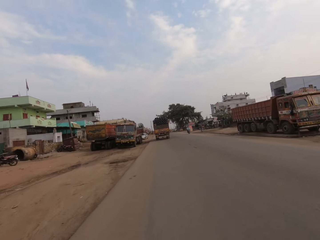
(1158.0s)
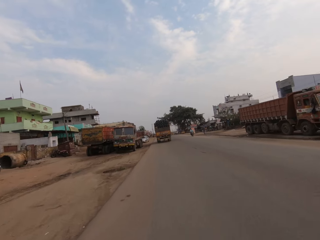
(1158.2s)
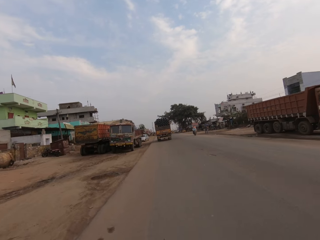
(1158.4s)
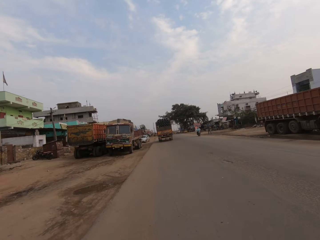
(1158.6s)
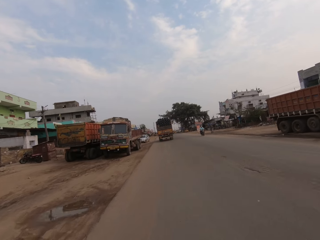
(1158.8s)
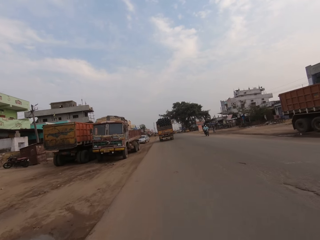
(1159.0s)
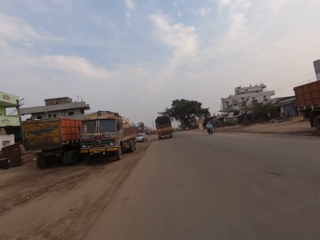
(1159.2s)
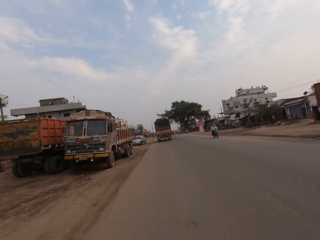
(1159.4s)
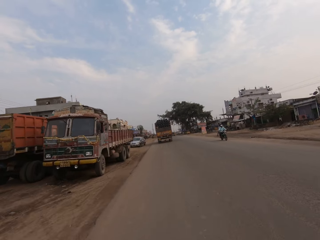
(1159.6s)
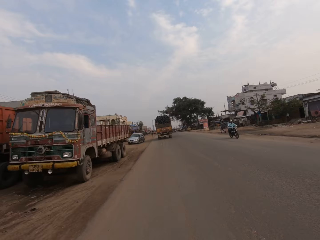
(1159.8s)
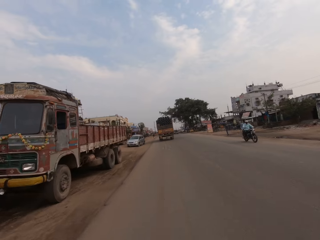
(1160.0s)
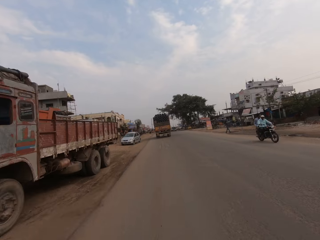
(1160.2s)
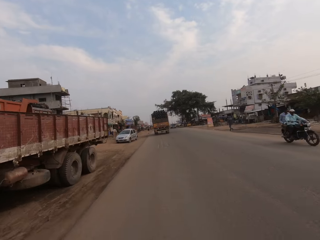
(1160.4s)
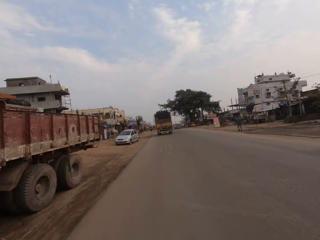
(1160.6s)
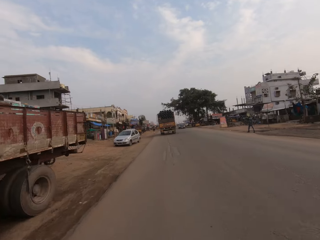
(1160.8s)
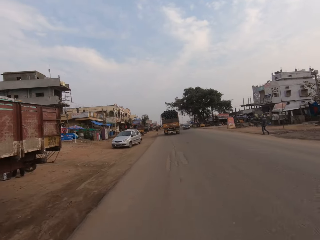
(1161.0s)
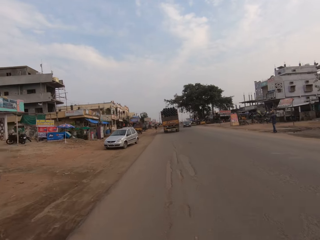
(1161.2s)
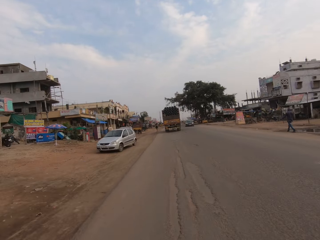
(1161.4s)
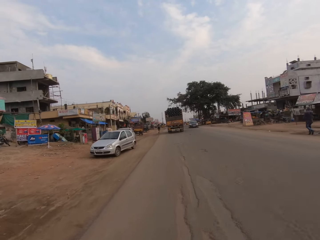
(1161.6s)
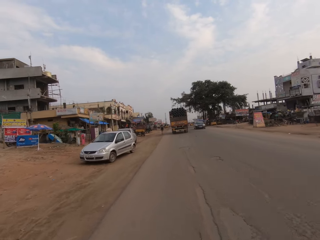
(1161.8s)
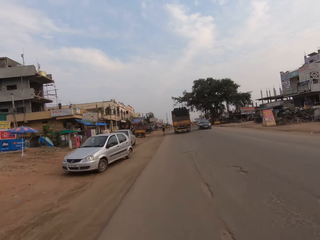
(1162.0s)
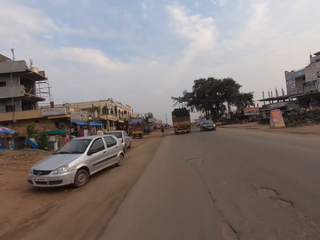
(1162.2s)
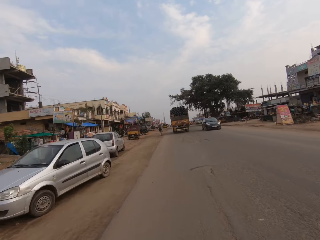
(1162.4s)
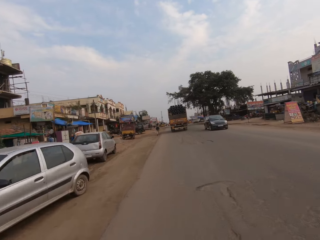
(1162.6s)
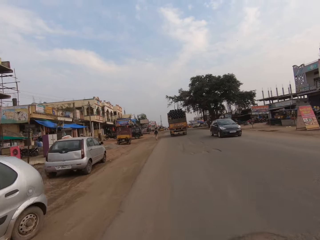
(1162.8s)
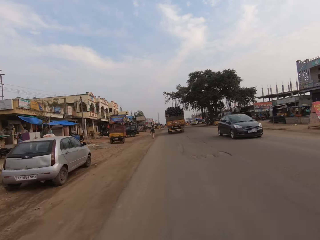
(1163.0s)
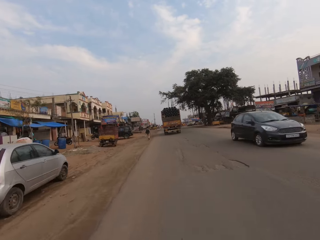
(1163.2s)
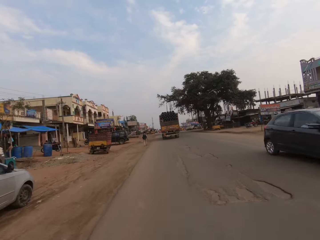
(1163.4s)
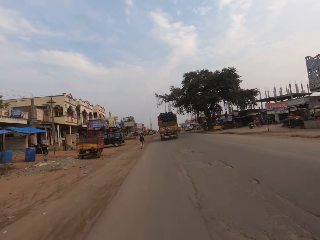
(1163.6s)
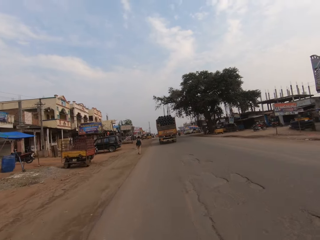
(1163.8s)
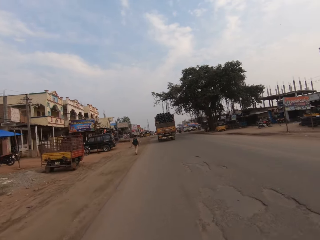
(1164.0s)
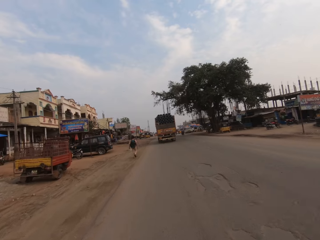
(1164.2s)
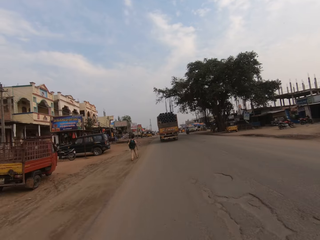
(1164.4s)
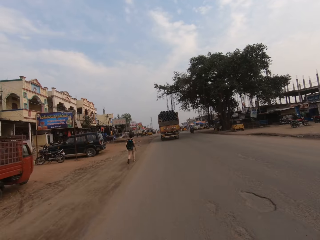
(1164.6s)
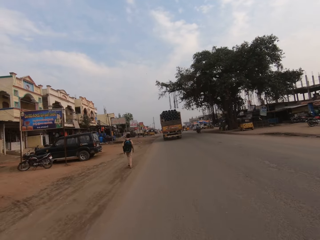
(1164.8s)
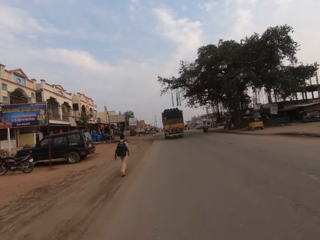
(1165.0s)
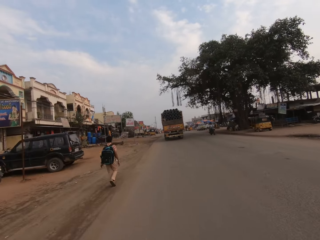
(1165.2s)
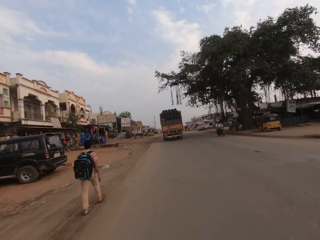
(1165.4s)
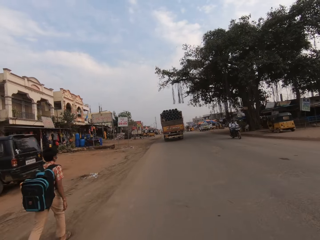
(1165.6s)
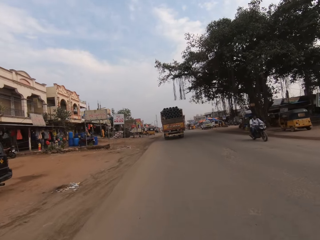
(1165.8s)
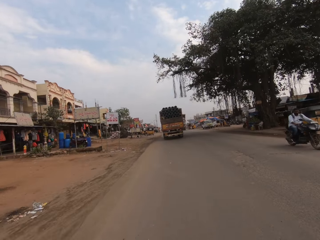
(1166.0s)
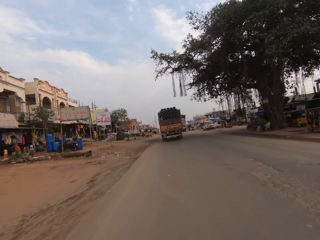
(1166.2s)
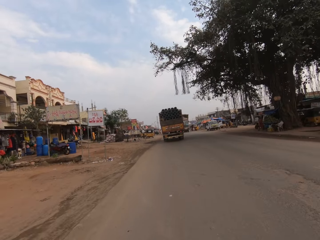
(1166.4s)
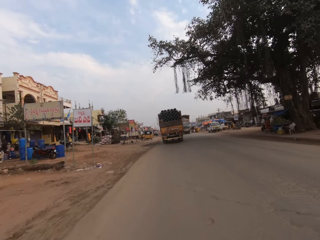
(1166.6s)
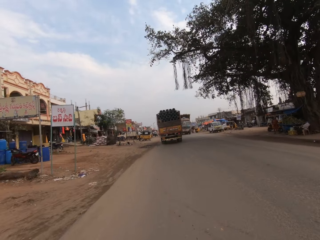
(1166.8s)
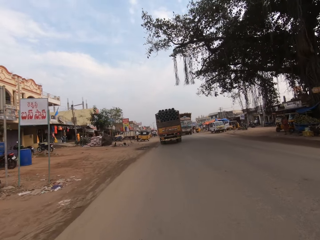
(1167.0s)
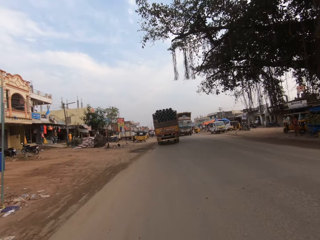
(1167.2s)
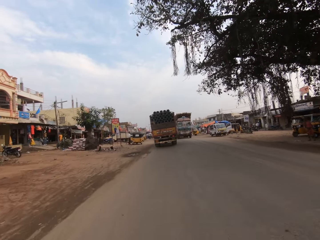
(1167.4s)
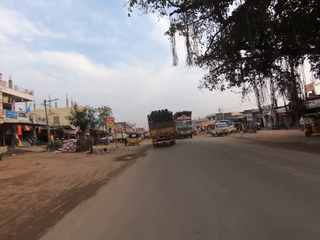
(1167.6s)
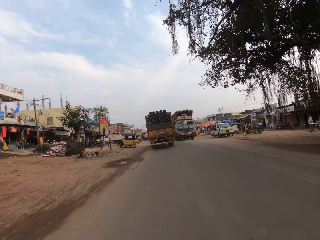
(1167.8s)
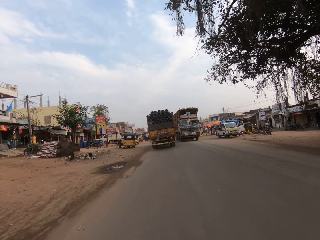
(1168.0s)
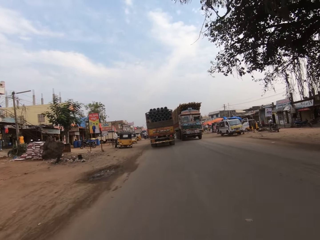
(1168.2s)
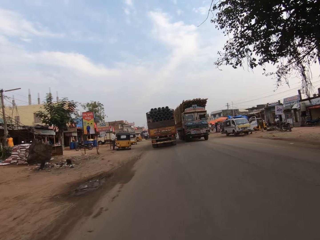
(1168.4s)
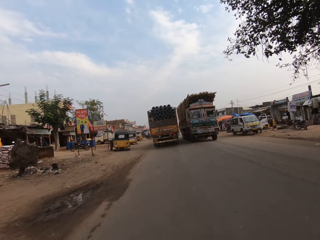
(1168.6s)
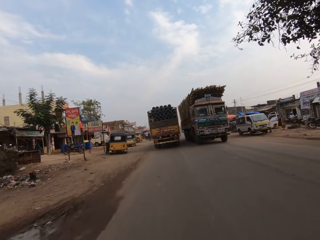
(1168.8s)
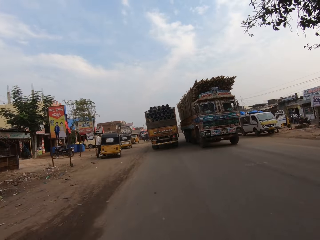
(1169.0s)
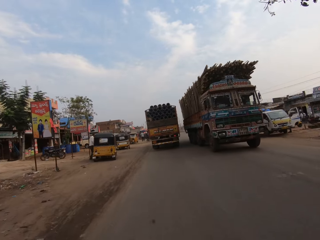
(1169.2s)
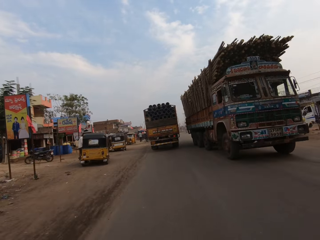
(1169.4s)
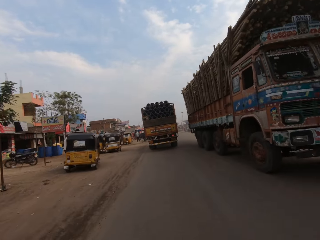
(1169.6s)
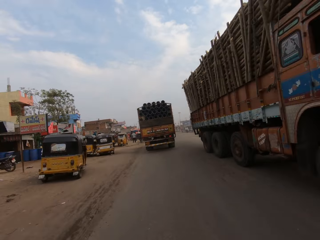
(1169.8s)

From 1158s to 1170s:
The camera wearer rides the motorbike past a black car.

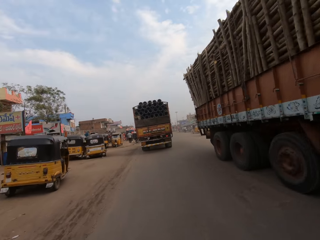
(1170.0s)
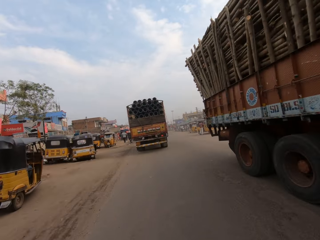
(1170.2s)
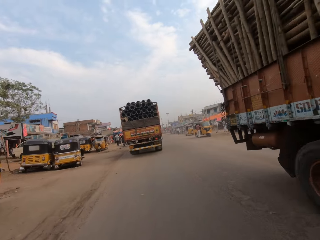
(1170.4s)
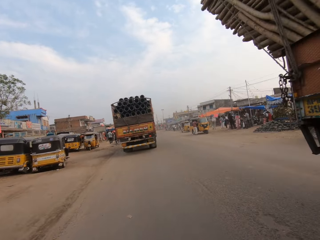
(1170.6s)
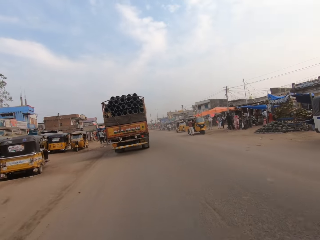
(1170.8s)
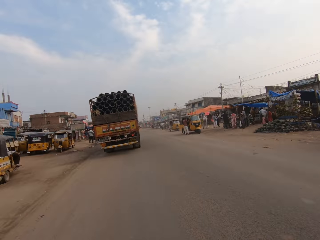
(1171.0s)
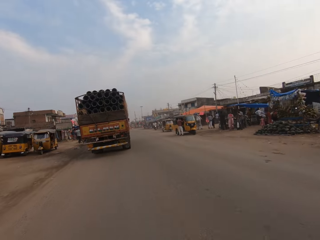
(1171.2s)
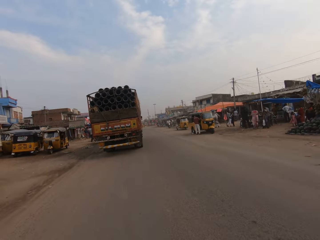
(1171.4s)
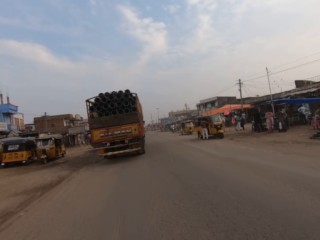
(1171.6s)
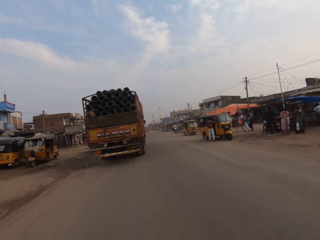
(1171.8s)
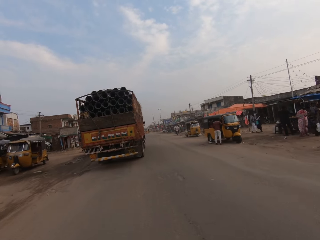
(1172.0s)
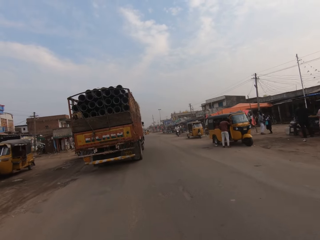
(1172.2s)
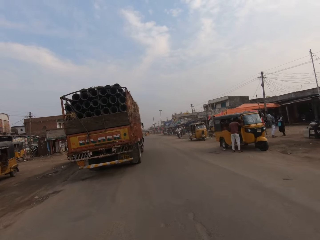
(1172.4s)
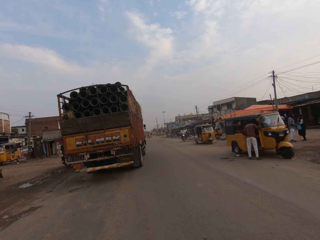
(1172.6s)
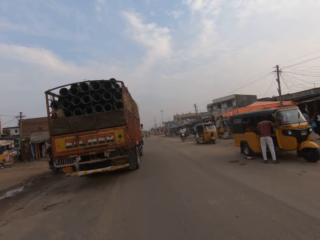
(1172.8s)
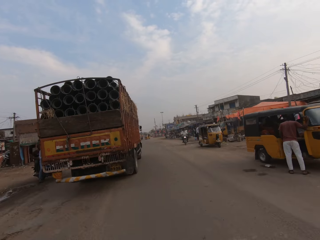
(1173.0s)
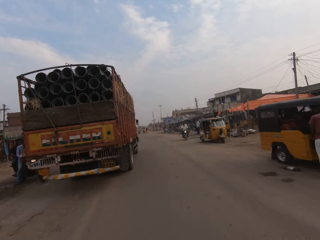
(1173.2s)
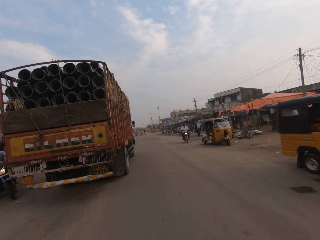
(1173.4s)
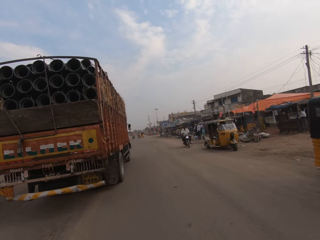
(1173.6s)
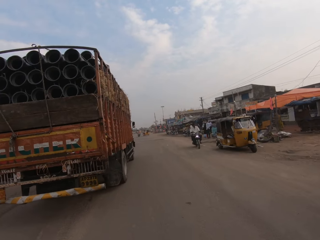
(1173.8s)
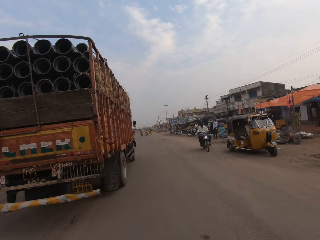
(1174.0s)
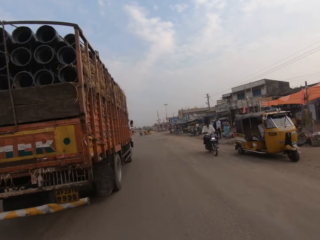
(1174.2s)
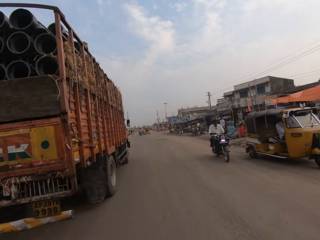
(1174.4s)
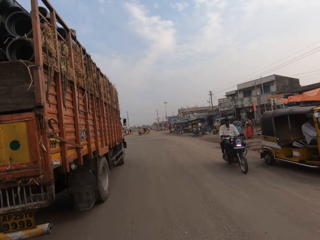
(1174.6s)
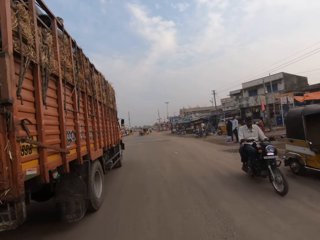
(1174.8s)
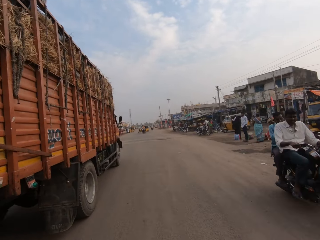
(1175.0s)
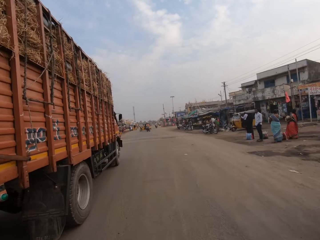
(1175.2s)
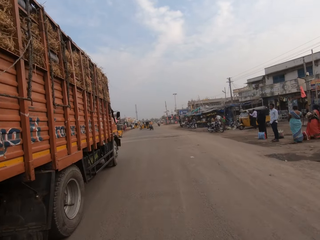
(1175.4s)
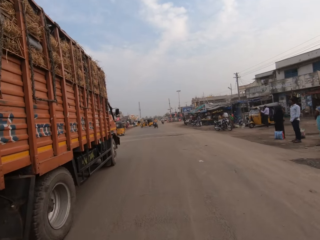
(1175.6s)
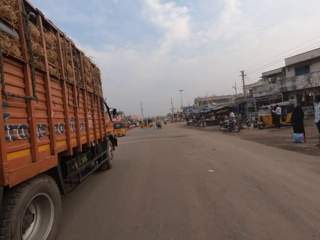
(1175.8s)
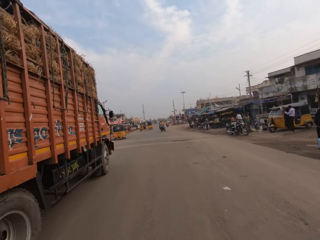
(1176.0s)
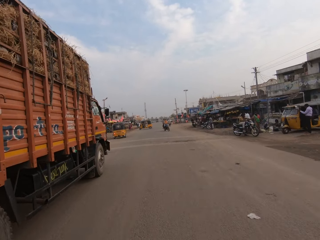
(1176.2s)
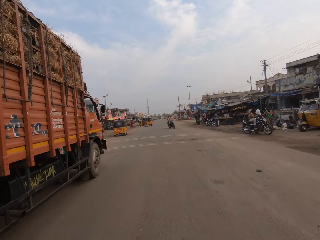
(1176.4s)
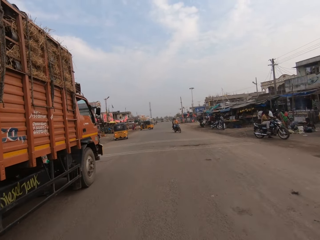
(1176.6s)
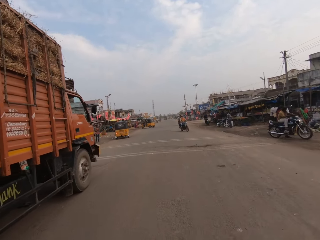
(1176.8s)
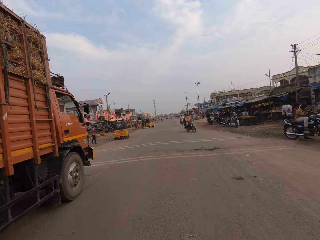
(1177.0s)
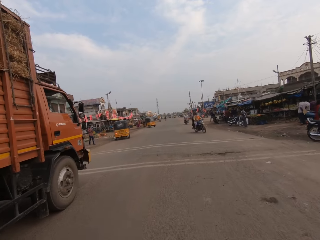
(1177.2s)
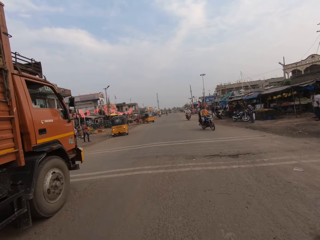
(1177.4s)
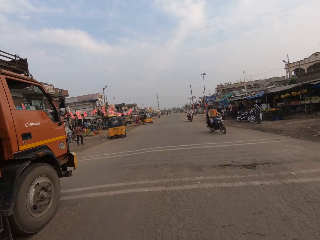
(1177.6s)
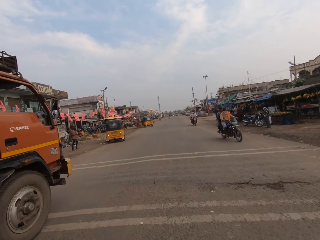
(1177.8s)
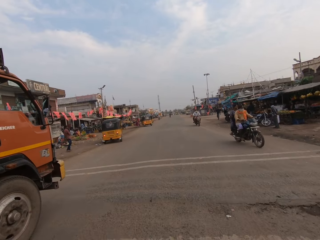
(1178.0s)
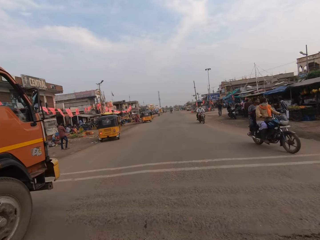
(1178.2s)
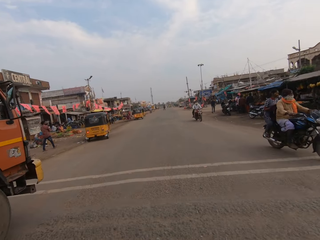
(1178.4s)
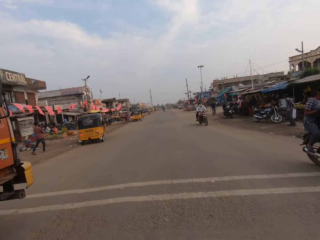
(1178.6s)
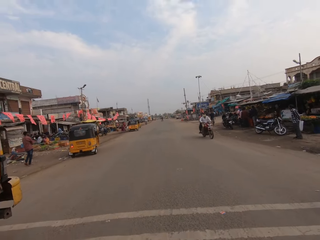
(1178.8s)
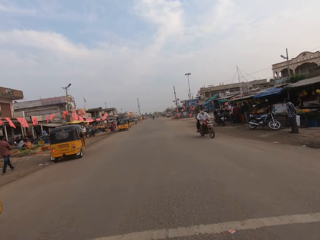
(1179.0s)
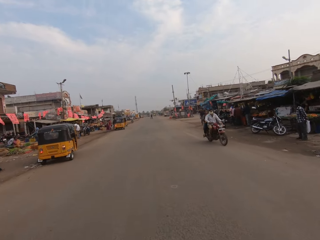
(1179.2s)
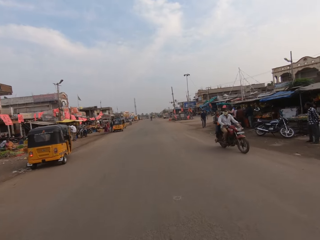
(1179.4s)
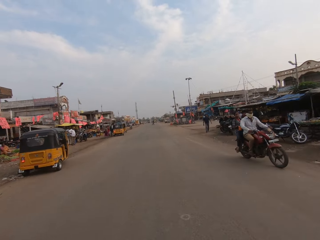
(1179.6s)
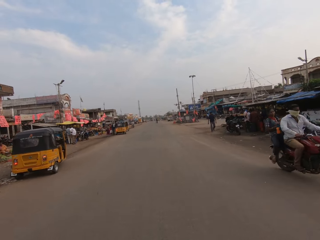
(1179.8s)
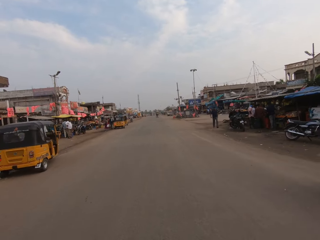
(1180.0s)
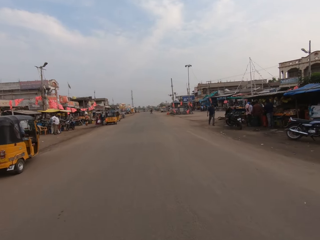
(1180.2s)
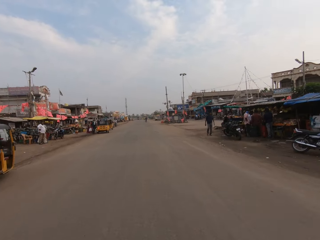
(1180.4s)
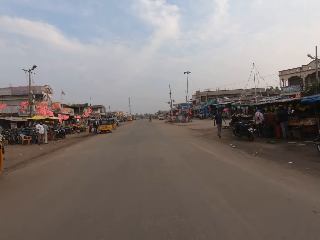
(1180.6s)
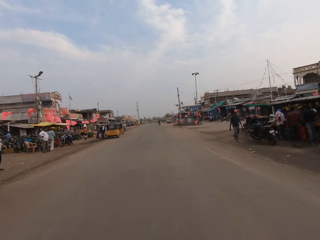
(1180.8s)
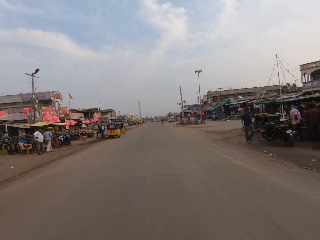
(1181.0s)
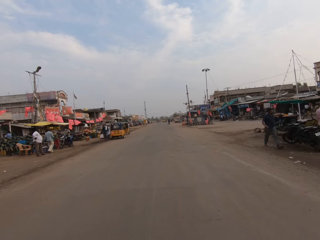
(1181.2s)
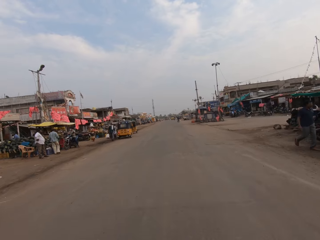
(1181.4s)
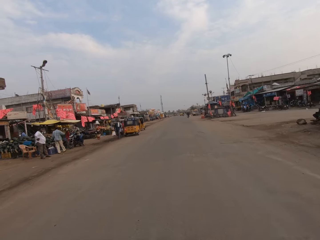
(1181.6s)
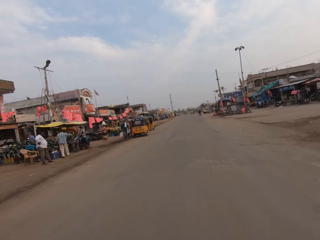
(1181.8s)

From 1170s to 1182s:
The camera wearer overtakes a lorry on the road. They ride along a busy highway.
